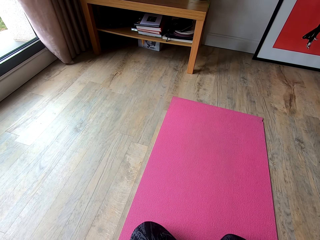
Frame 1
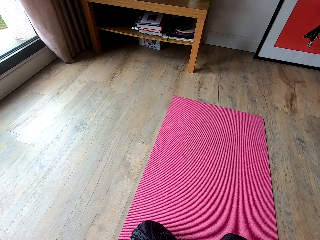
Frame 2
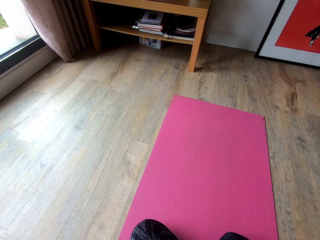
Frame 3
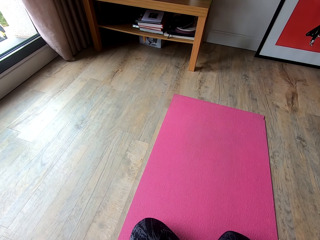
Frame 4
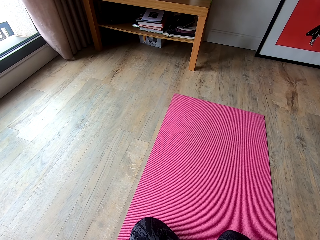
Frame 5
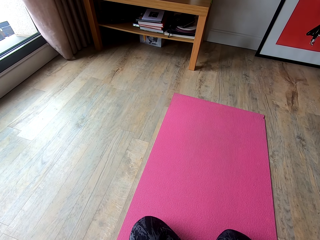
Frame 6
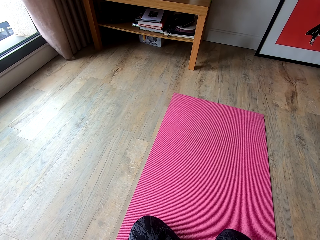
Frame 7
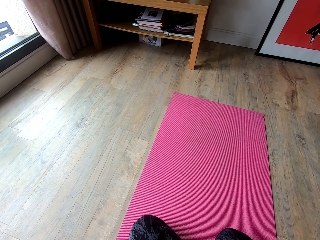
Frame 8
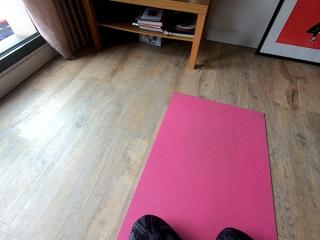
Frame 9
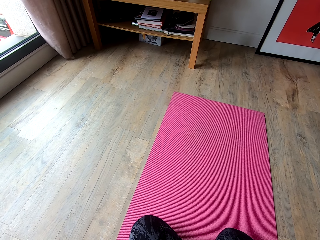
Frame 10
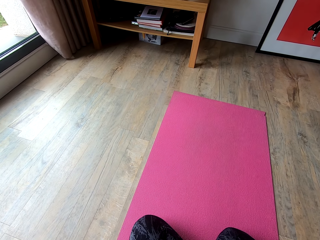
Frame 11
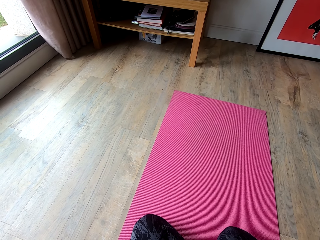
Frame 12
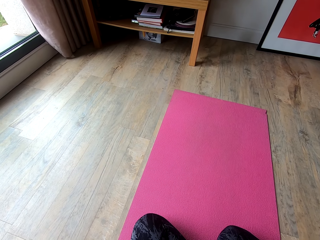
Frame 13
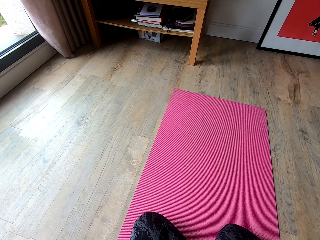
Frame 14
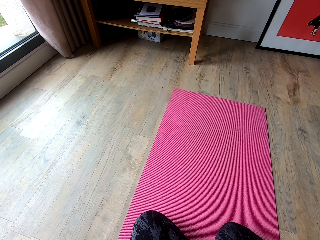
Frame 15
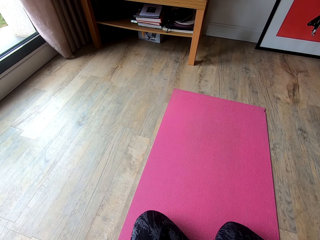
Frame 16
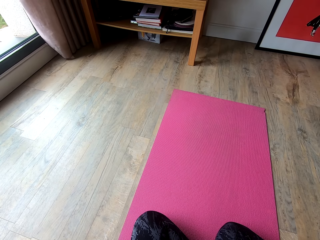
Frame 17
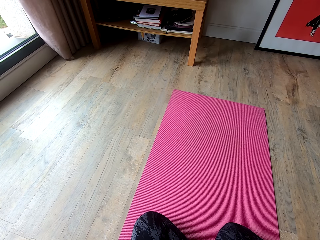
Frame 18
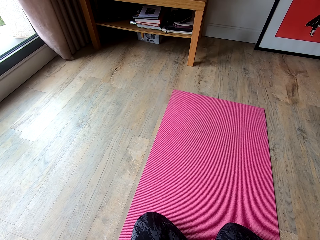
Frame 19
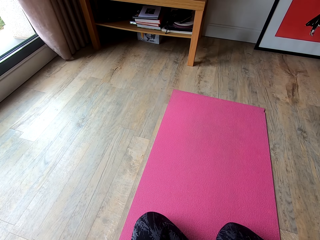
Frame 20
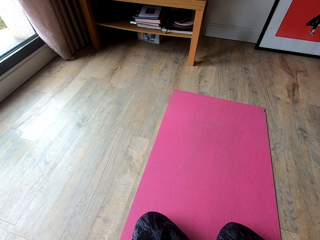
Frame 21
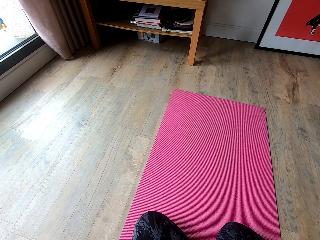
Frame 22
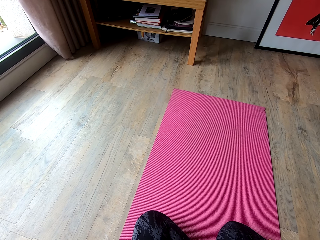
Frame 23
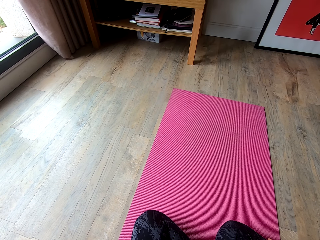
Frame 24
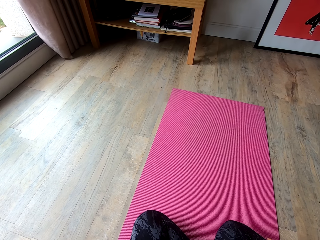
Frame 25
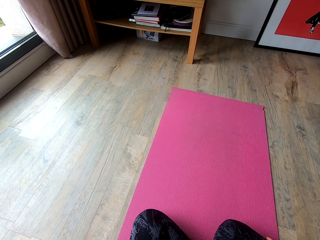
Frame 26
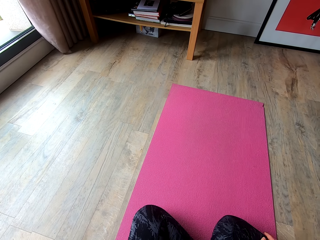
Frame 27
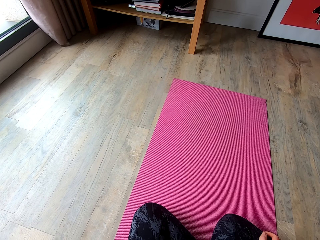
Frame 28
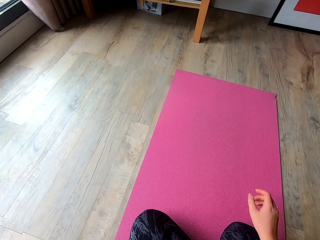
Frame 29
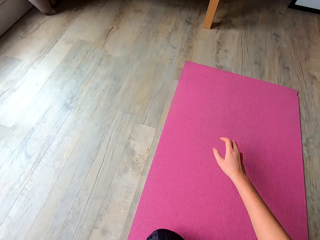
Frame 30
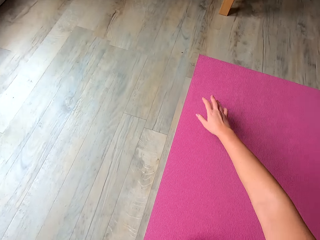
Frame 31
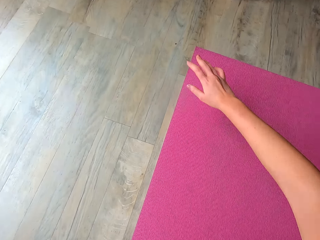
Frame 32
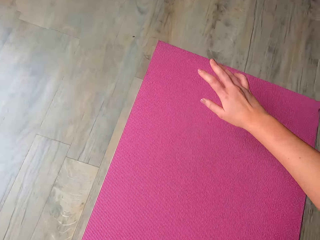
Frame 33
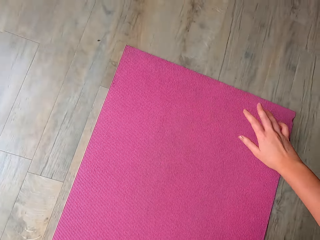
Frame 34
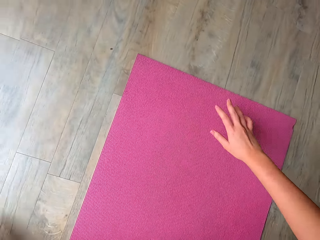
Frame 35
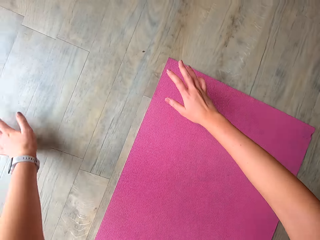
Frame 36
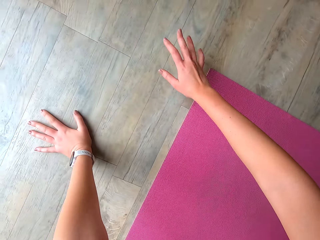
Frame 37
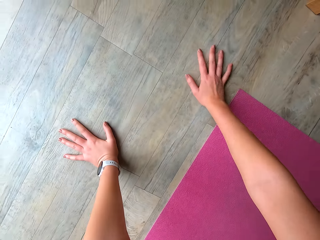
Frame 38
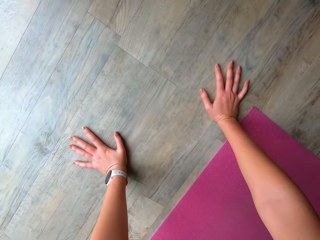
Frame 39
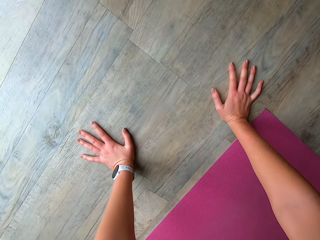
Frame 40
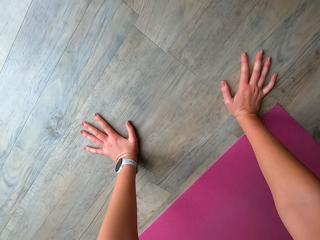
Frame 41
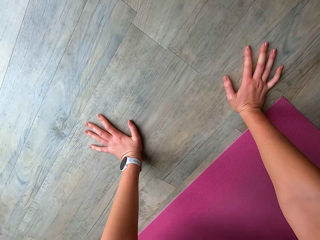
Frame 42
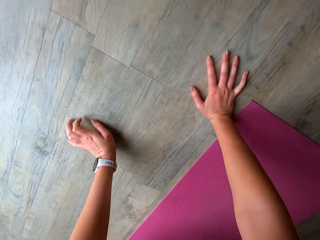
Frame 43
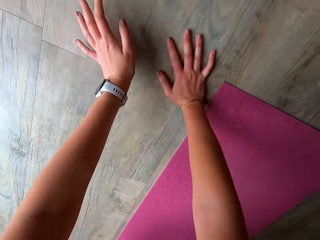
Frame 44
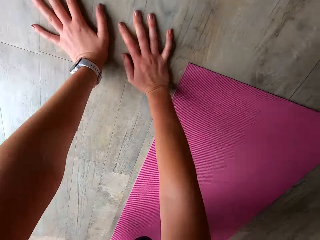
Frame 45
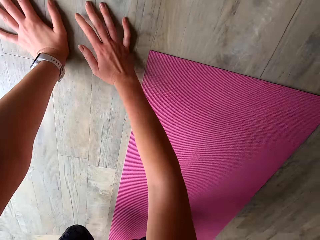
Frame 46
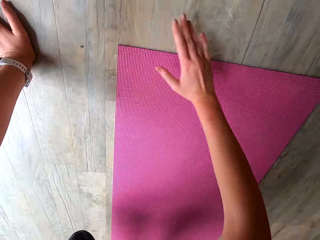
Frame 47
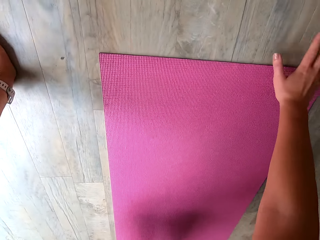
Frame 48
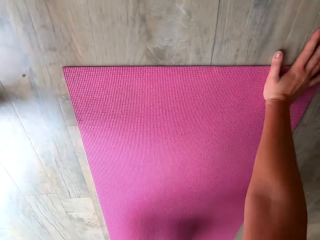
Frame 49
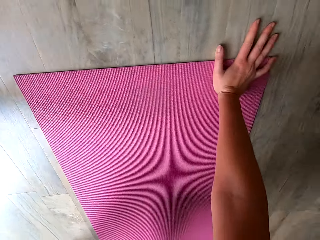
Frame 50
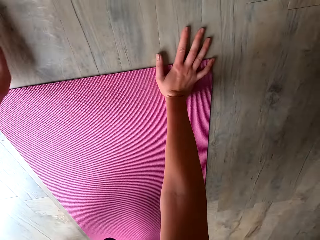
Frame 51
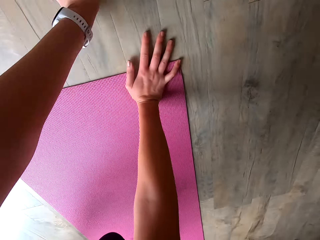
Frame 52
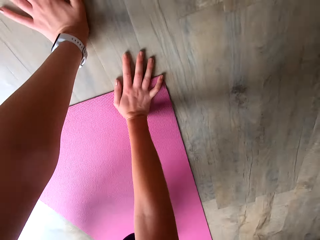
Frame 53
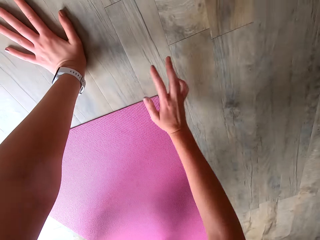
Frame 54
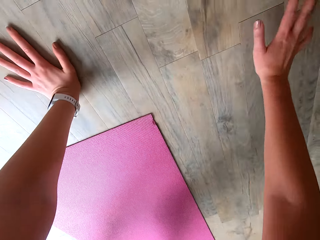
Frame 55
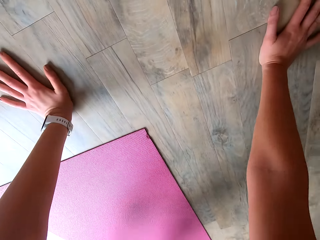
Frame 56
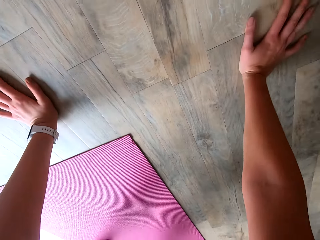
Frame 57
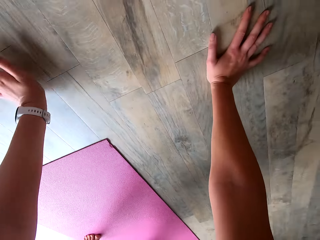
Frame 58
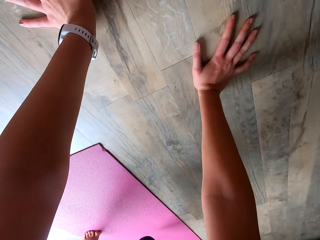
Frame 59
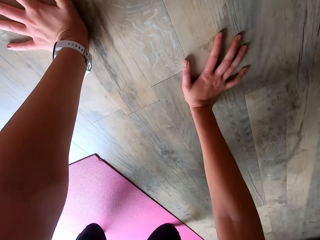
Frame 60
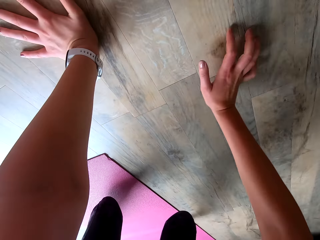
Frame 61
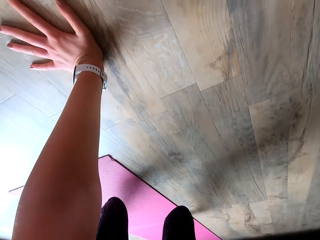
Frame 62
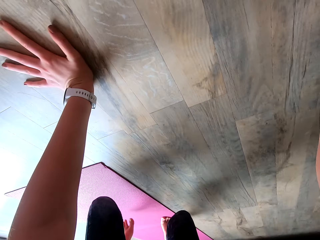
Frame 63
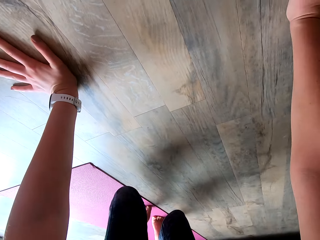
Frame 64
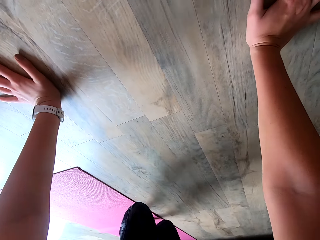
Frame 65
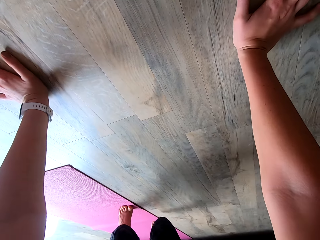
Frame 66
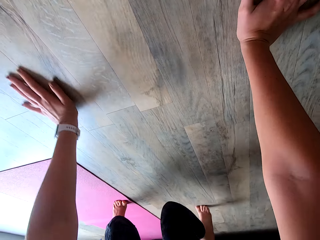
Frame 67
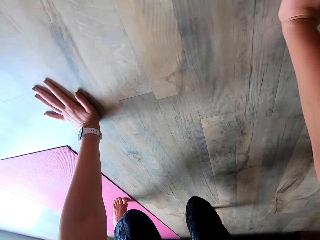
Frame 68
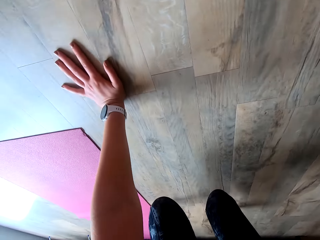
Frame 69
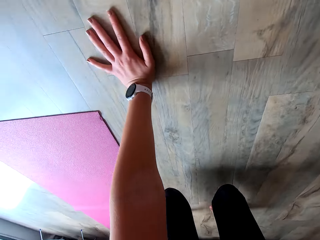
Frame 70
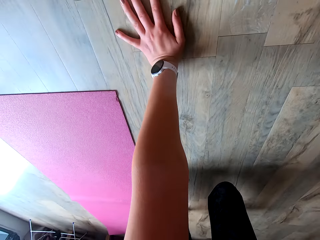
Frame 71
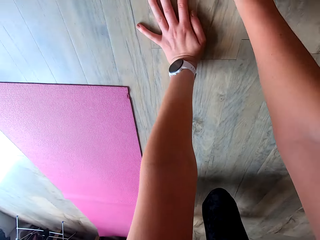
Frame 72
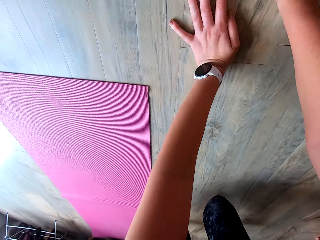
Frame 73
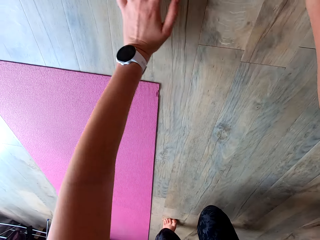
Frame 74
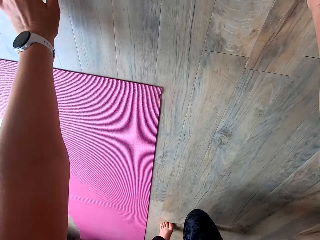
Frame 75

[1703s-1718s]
The camera wearer kneels on the yoga mat. They touch the floor. They work out in the room. They roll on the floor.

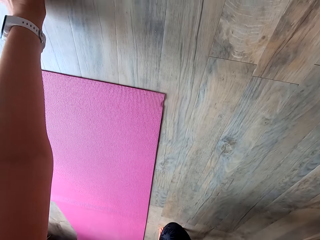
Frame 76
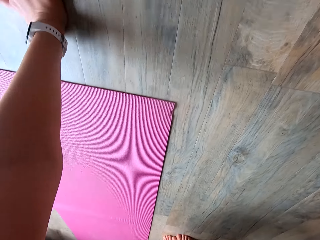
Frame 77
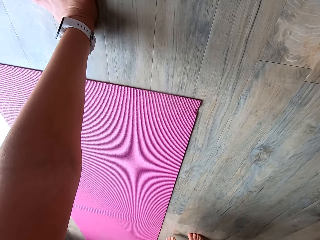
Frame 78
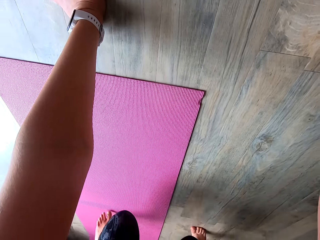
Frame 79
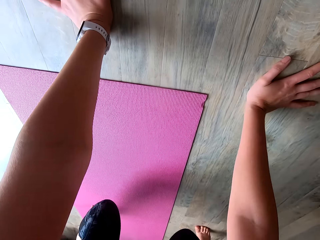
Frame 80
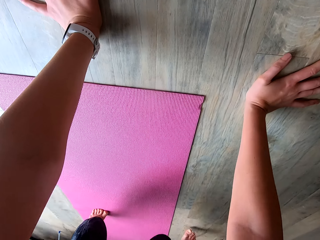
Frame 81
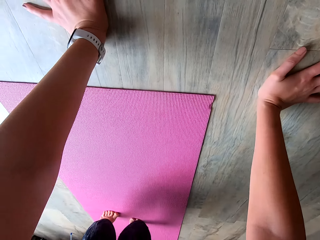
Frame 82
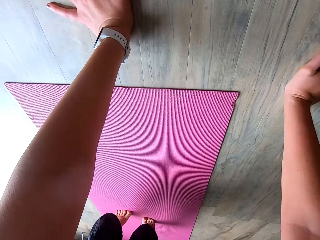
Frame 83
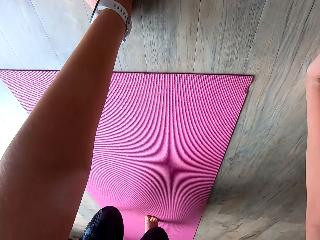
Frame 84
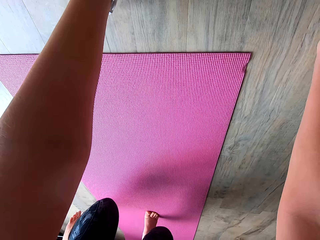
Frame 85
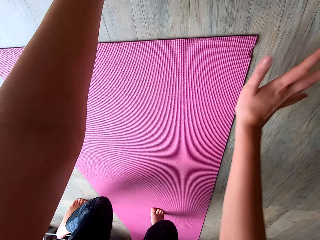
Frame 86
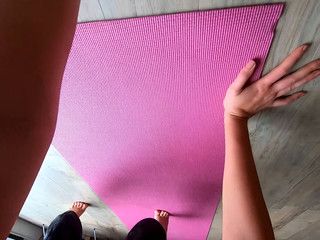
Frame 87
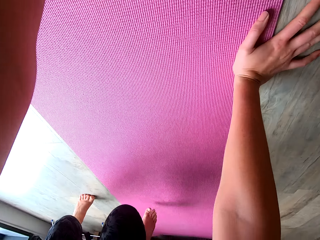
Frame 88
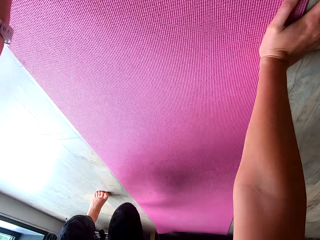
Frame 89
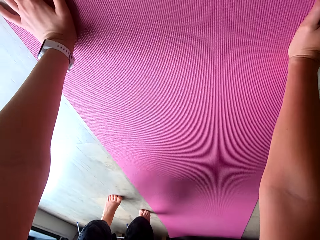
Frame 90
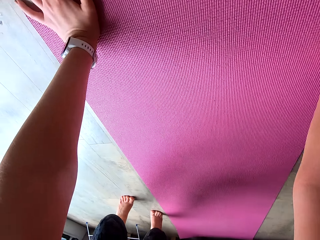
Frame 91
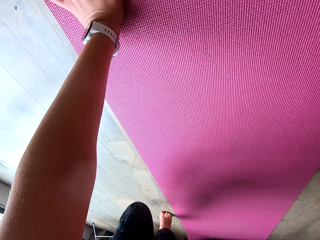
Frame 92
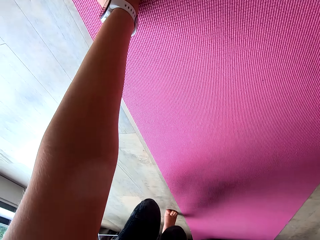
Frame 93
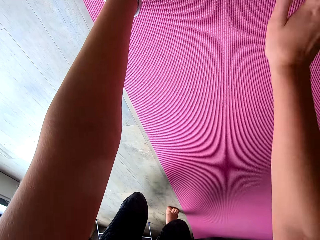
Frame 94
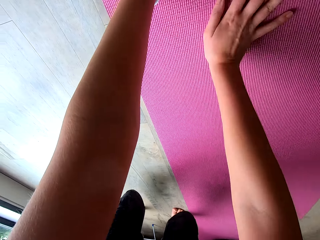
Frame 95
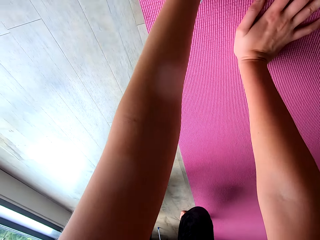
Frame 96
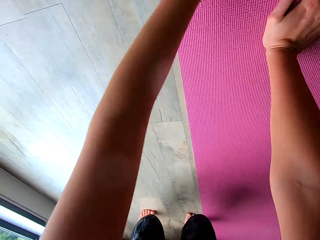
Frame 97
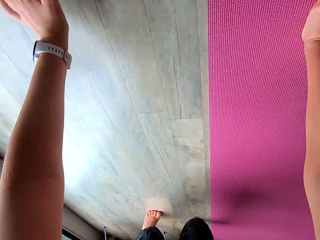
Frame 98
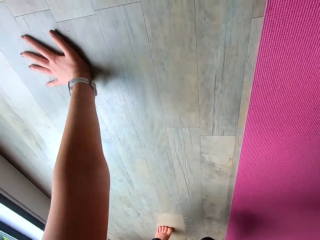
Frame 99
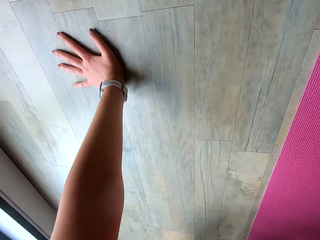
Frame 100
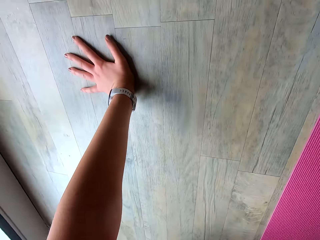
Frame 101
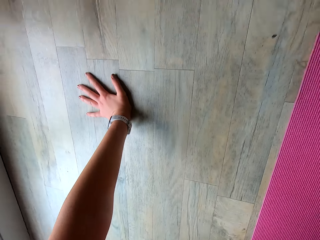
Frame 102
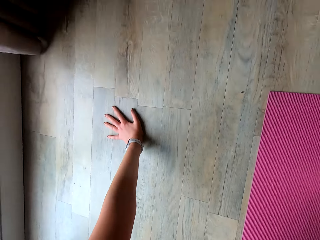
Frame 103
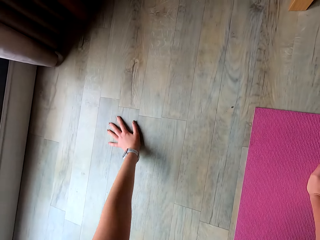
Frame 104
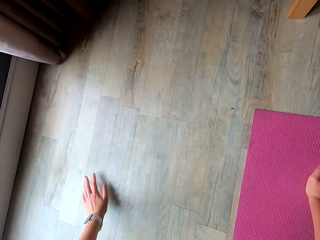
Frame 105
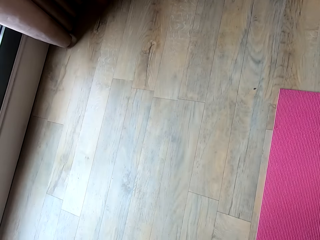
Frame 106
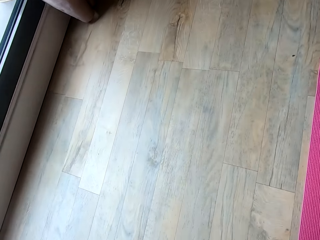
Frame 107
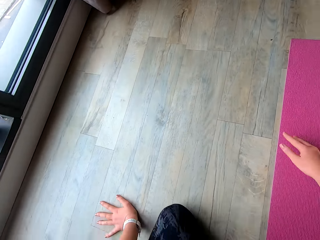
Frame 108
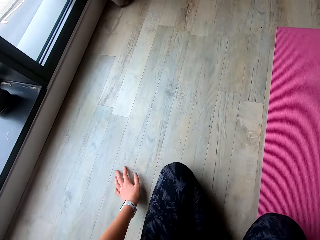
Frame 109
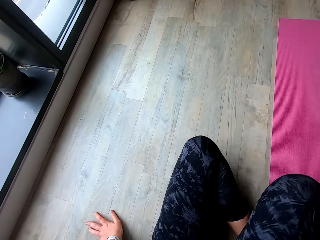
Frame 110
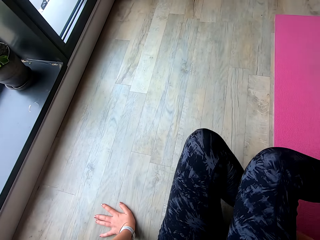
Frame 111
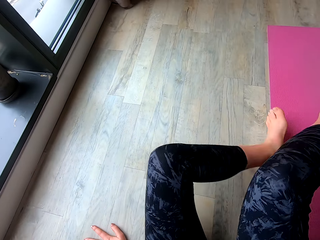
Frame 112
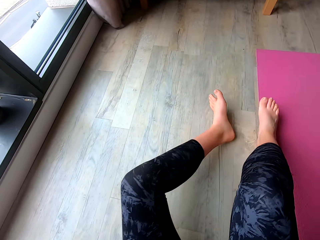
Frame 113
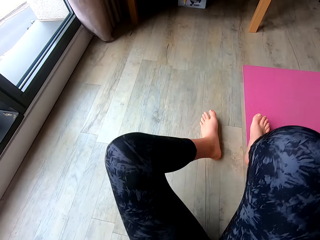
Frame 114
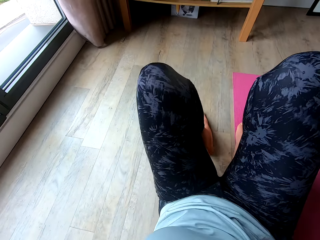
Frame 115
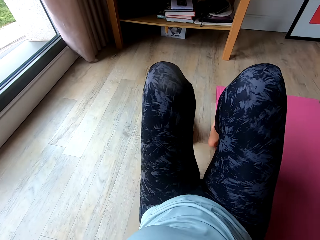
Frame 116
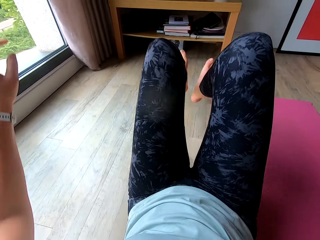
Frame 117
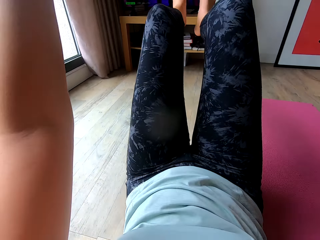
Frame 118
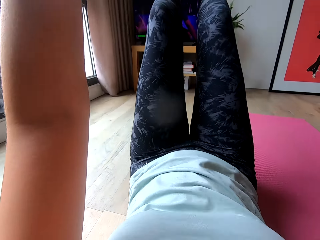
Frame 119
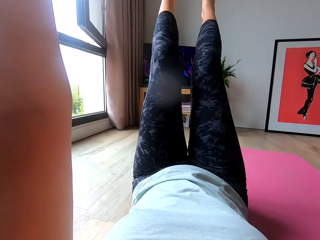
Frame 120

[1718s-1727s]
The camera wearer sits on the ground.
